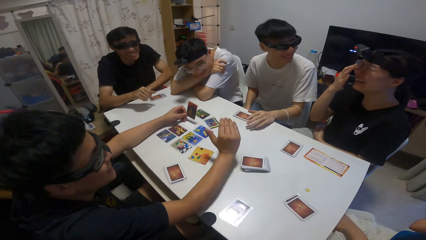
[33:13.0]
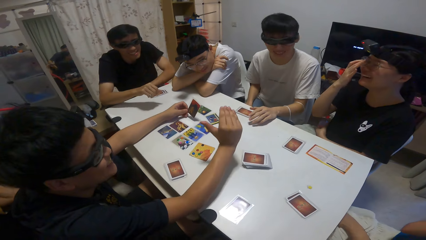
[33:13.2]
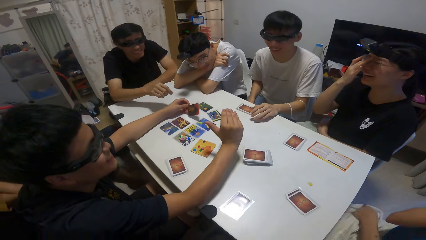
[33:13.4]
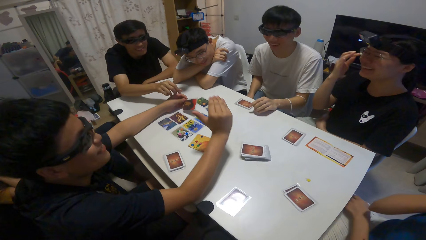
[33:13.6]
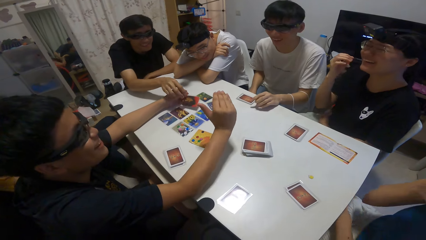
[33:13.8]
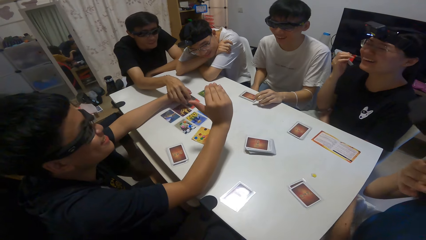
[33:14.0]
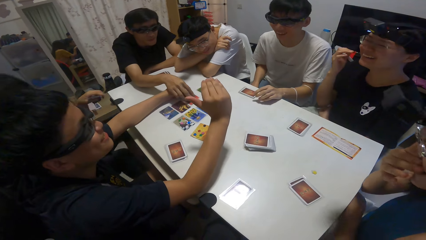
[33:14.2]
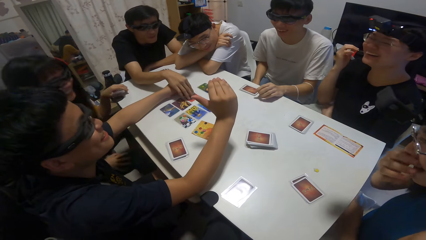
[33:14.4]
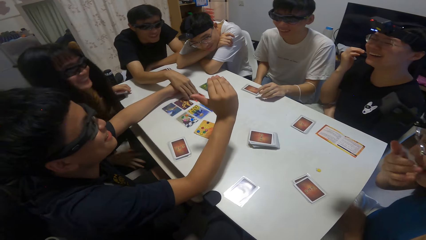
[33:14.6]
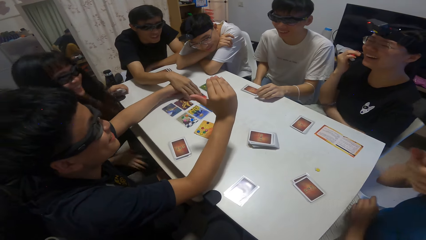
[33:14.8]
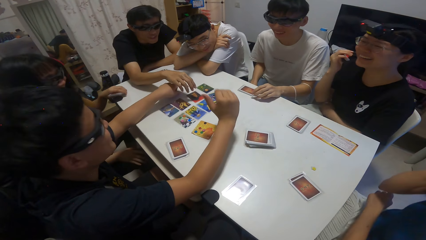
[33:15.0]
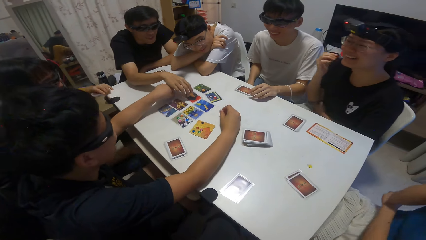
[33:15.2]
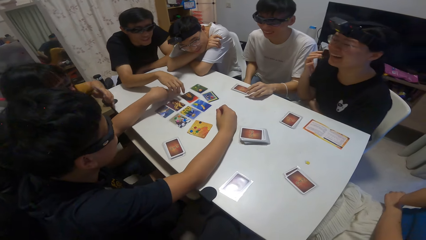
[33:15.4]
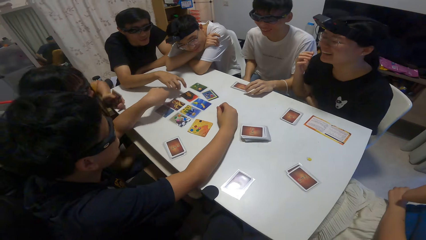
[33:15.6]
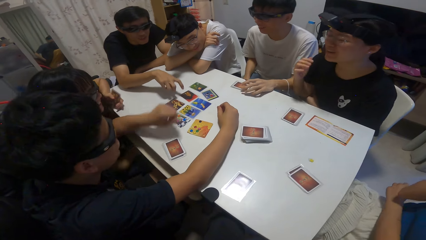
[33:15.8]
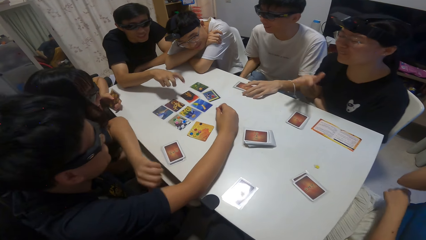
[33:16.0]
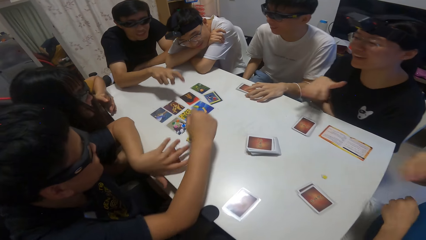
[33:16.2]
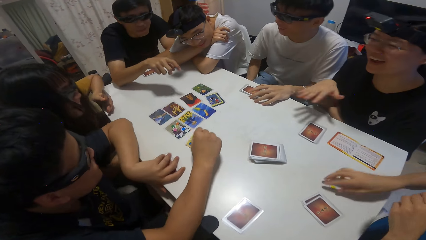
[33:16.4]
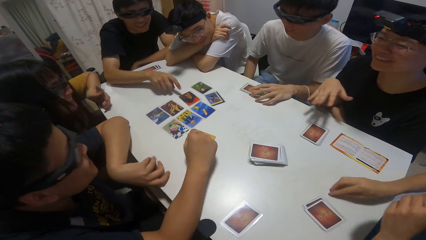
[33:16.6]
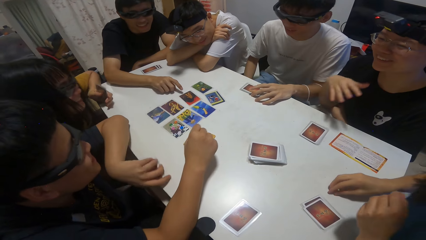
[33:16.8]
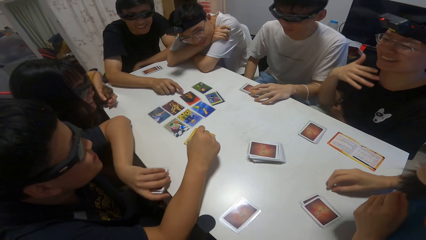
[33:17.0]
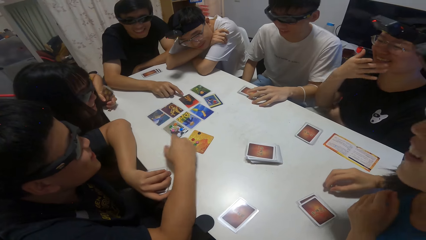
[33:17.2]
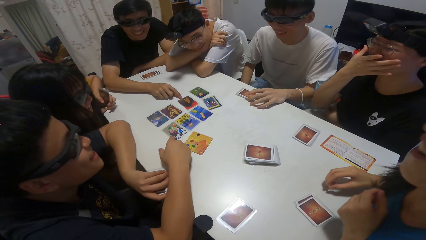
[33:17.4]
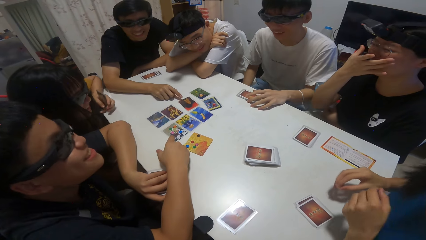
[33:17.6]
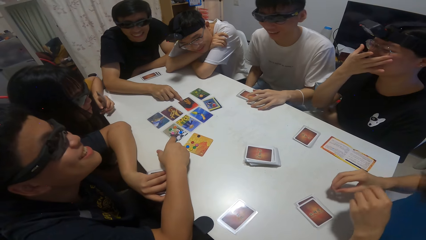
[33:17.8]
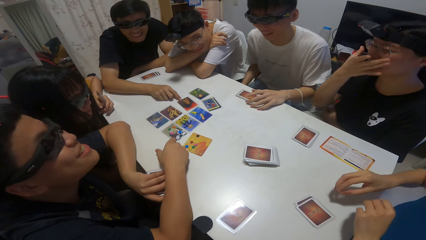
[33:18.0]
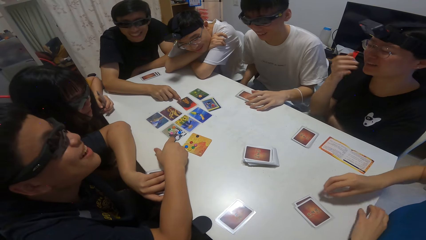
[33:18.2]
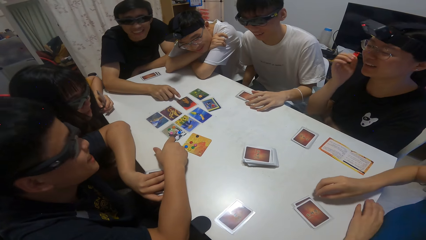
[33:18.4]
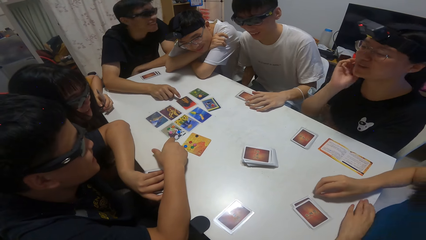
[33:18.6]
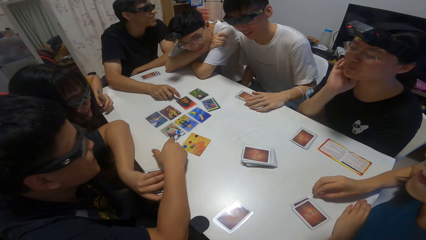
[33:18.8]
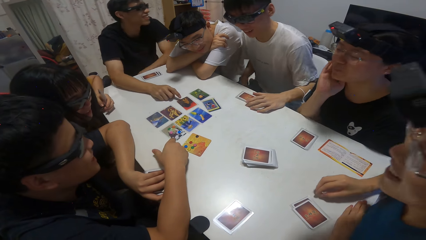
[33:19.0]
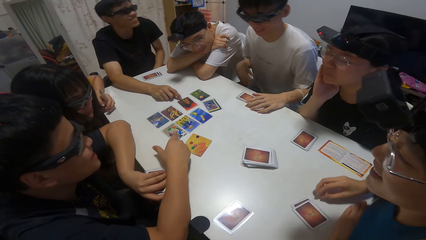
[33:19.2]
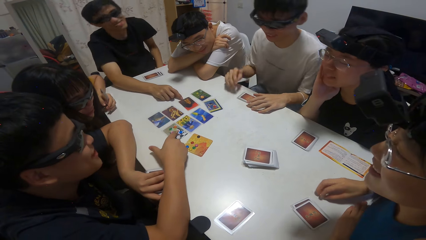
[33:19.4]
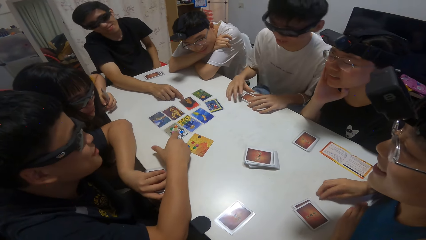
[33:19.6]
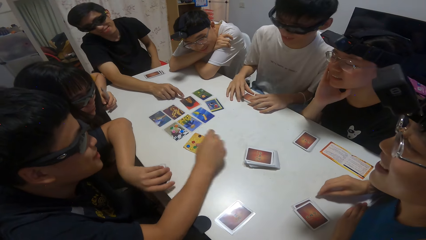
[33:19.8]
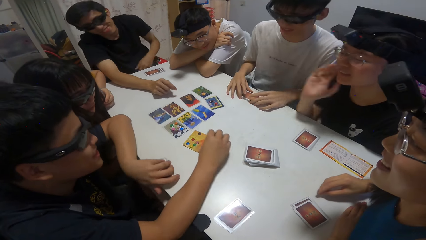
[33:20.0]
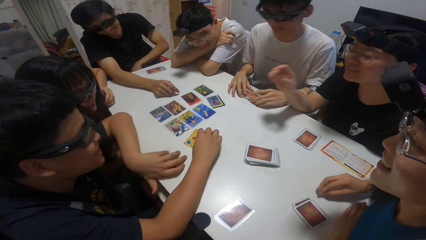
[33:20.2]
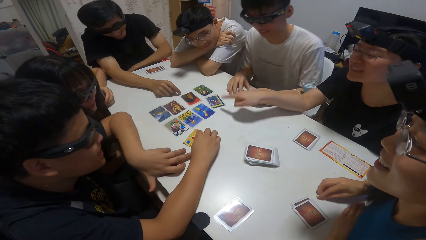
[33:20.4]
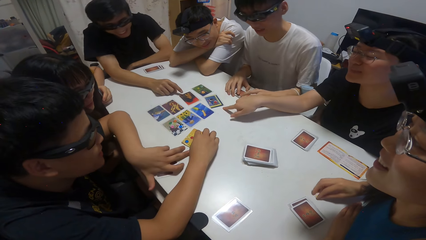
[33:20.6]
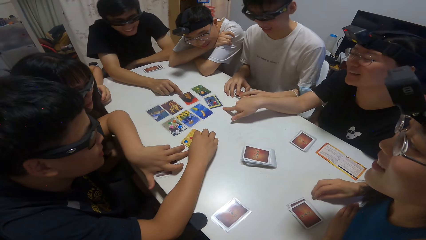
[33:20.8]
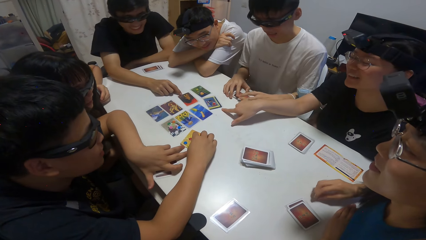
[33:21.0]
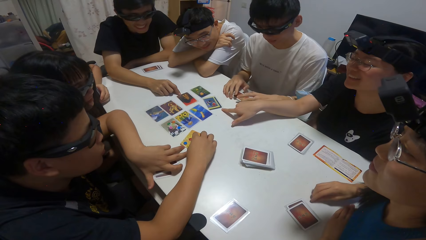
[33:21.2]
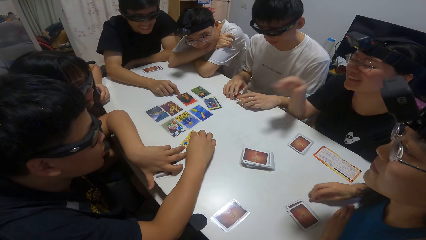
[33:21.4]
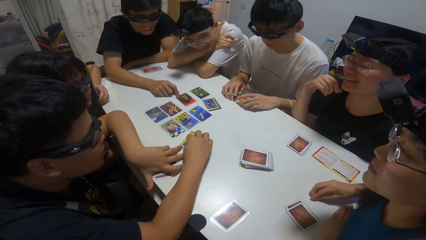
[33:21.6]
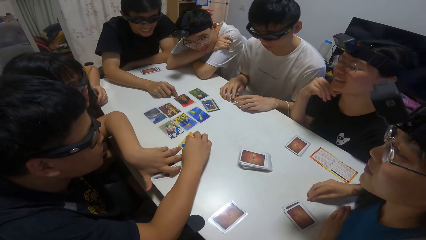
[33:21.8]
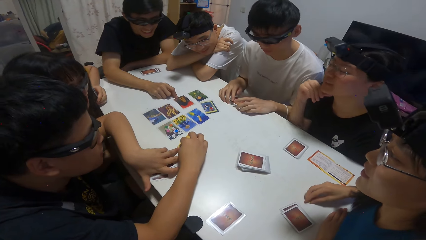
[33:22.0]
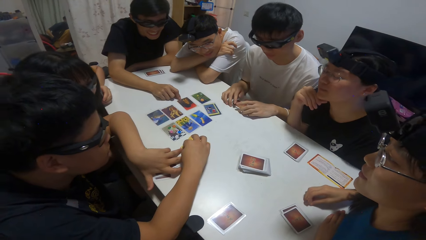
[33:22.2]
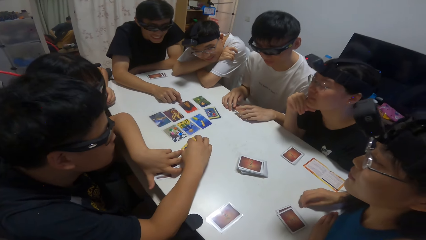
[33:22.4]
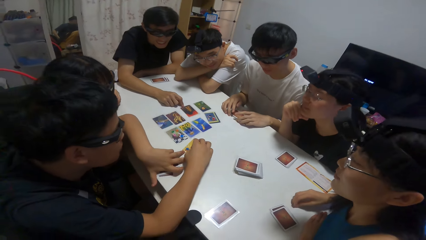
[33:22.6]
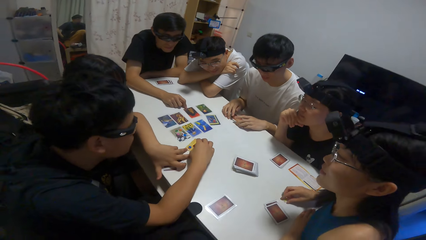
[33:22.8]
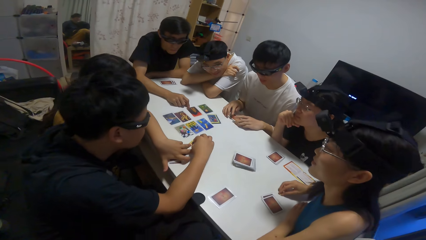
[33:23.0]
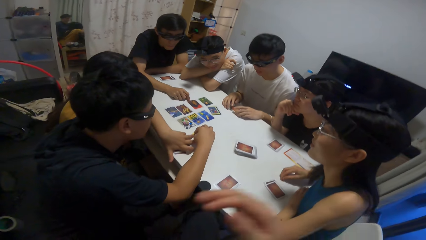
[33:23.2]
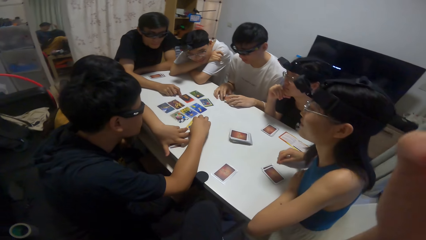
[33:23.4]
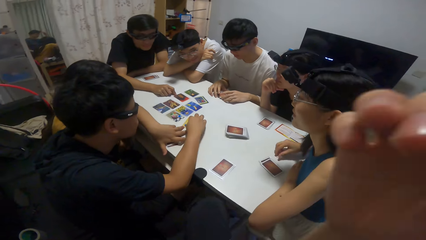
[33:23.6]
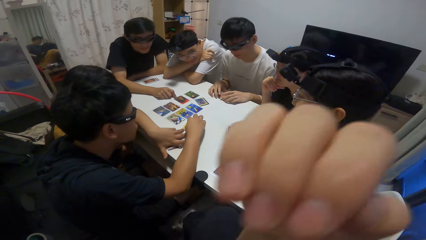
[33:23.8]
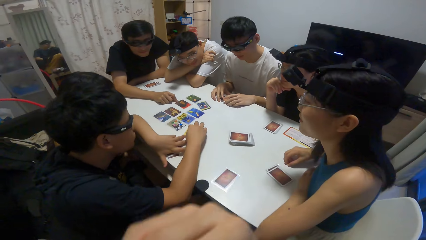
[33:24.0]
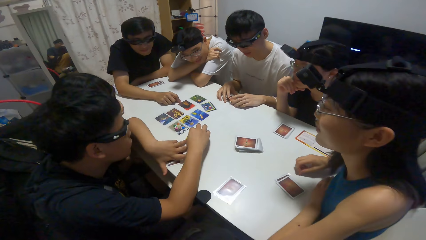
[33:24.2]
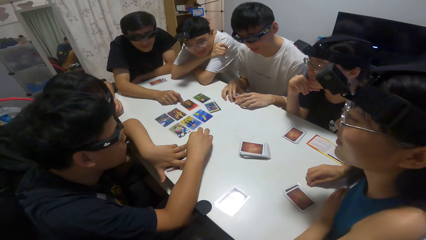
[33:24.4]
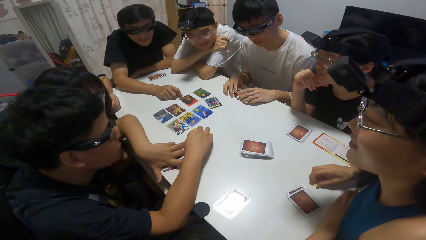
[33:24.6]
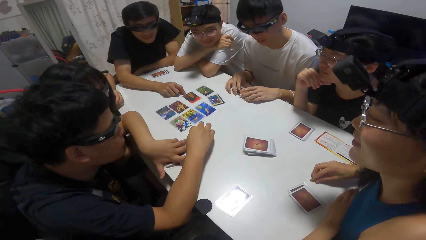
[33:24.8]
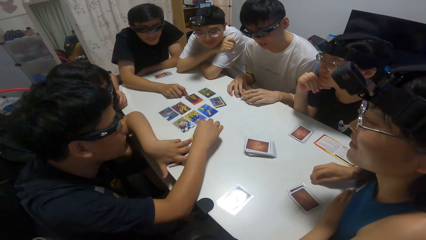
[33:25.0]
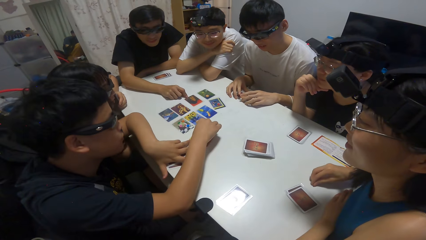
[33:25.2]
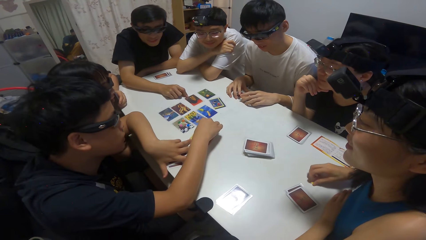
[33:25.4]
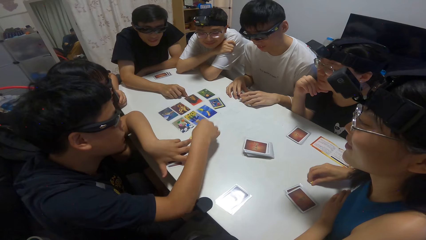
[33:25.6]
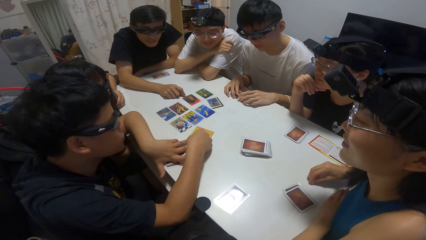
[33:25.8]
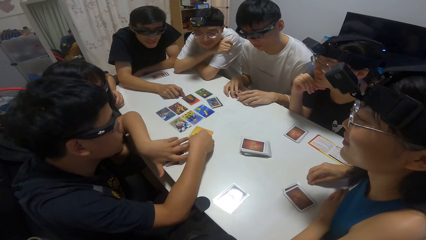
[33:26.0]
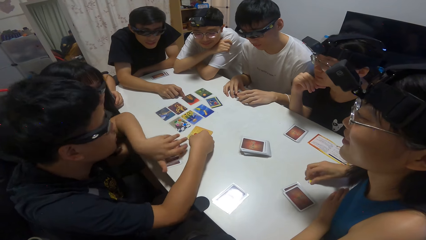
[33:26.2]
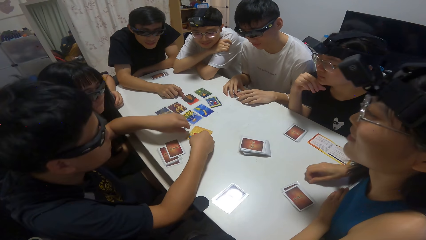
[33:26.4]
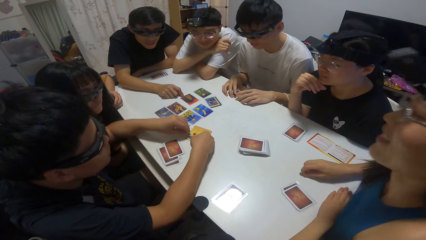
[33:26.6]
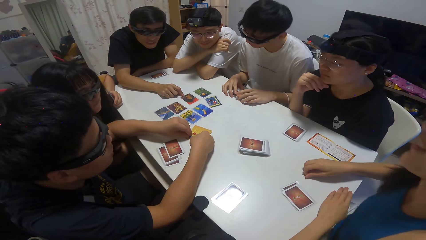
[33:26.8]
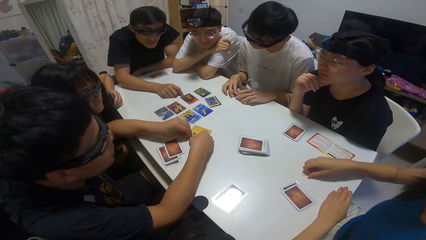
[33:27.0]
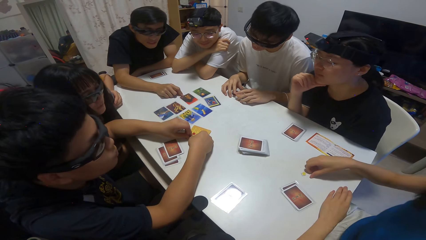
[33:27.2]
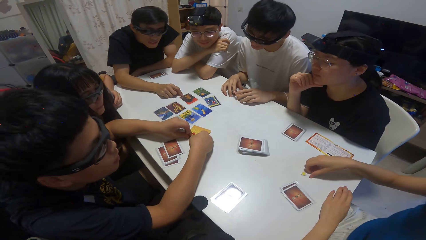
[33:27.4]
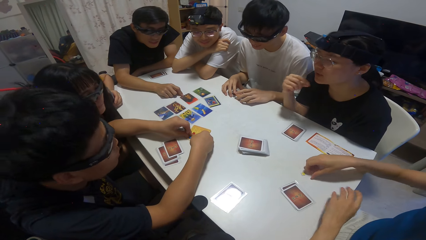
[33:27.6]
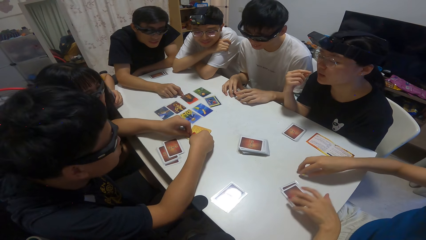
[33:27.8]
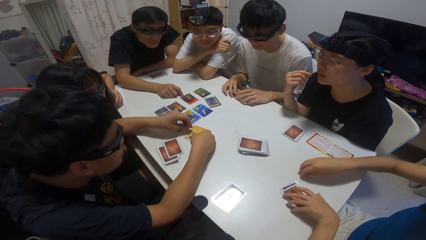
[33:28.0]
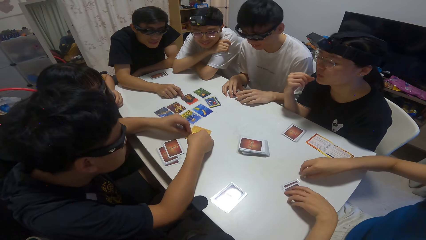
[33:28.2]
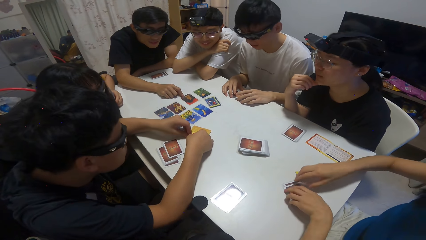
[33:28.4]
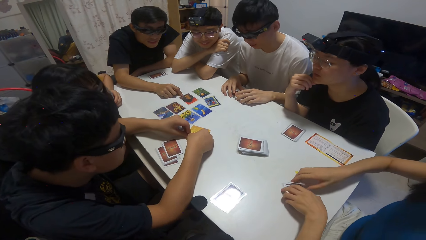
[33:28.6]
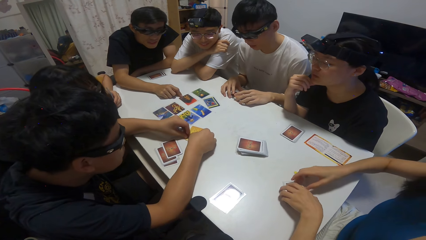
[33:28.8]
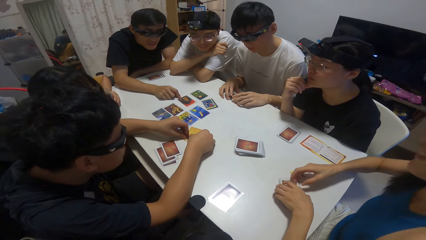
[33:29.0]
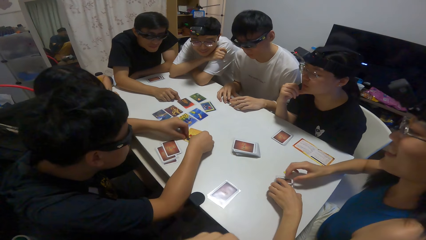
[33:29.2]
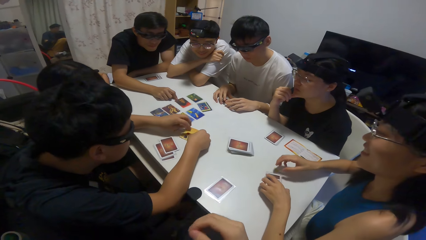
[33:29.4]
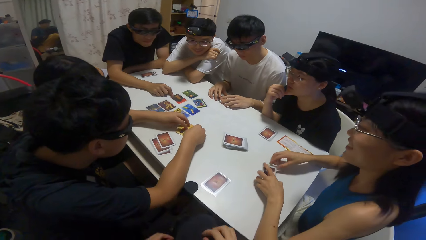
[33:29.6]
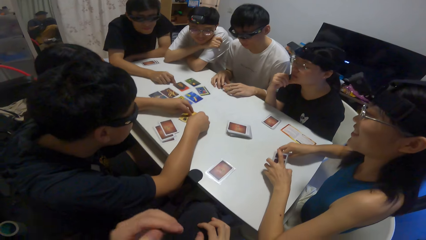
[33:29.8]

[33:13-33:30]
A man holds a playing card. Another man touches the card. A woman fiddles with the stone. A third man touches a card and some stones on the table. Another woman points at a card on the table. The first man touches the poker chips. The third man counts the stones on the card on the table. A man moves his hand. The first man holds the poker chips. The first woman picks up her share of cards on the table.
